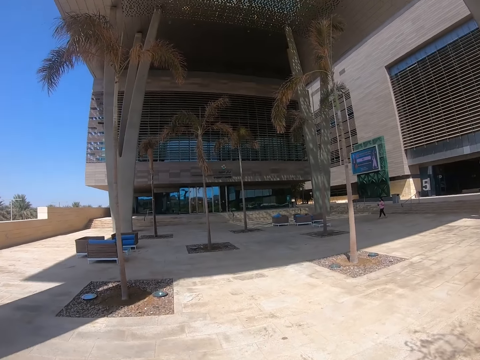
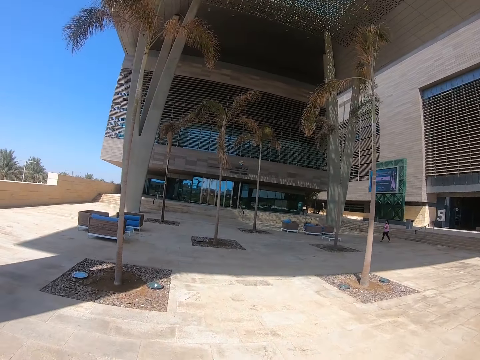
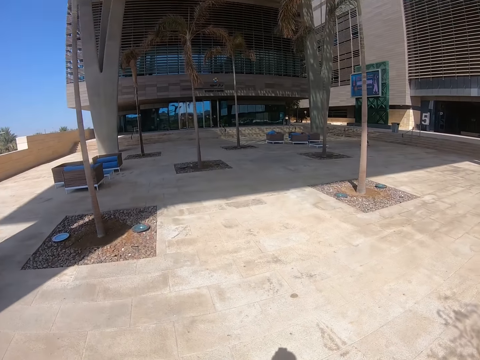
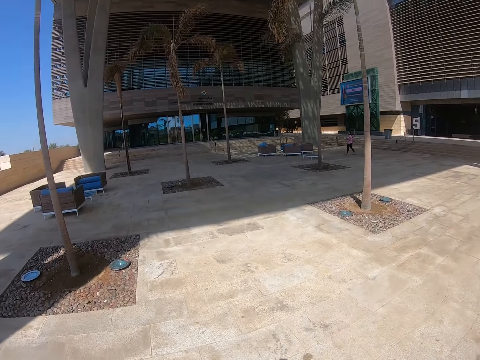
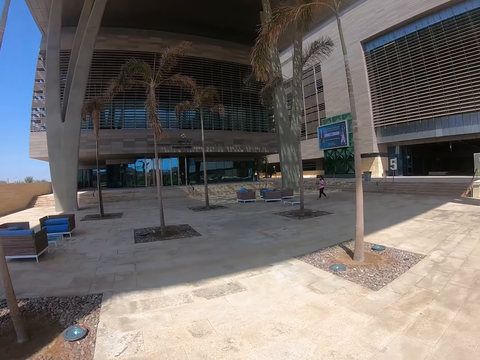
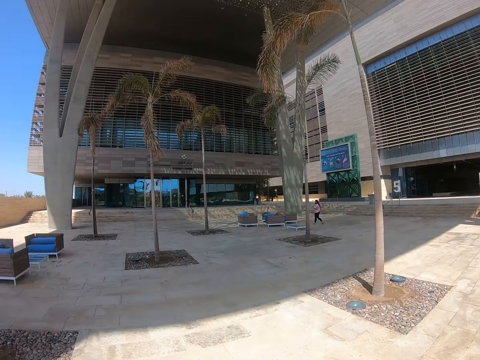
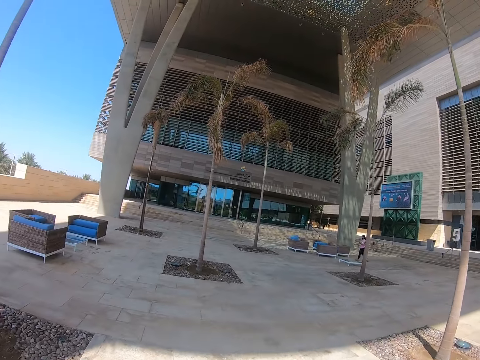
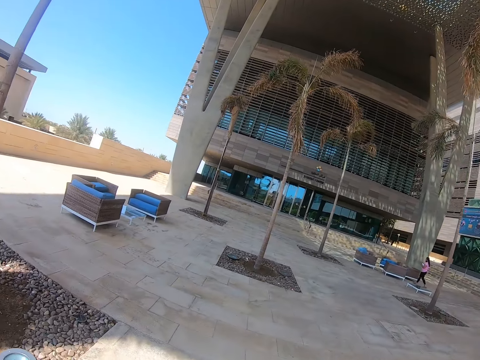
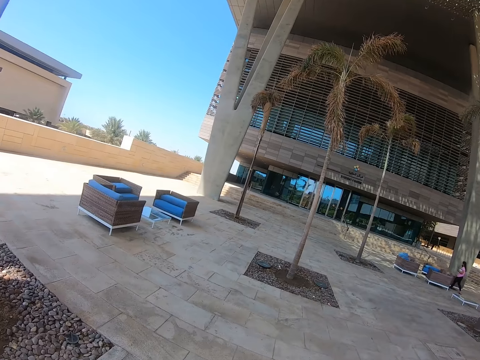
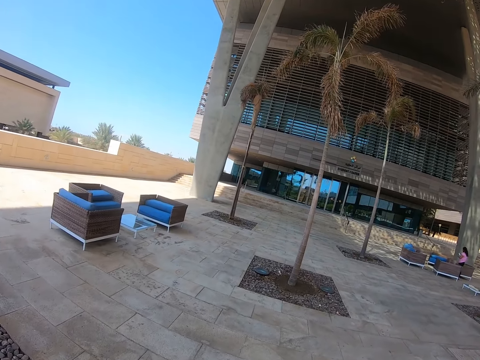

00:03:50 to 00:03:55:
The camera wearer walks on the pavement.

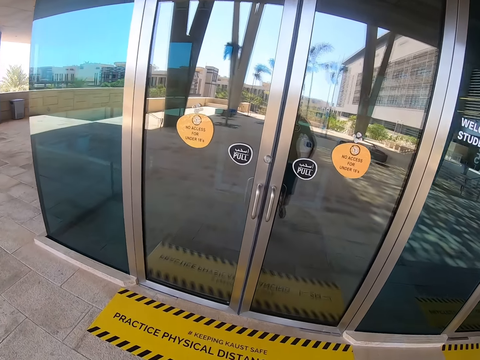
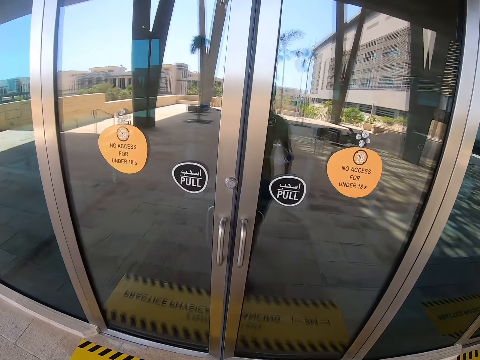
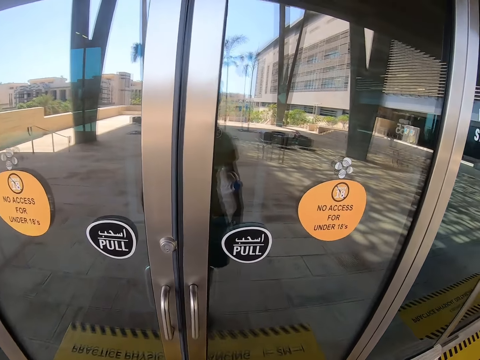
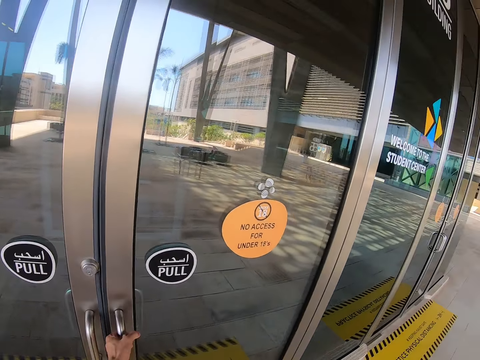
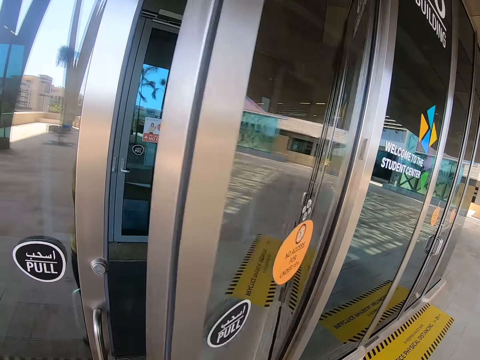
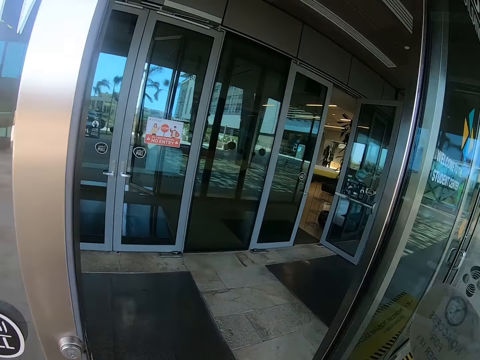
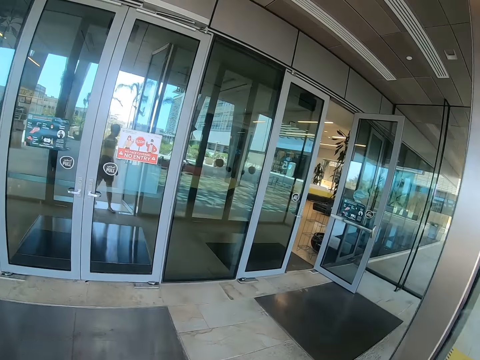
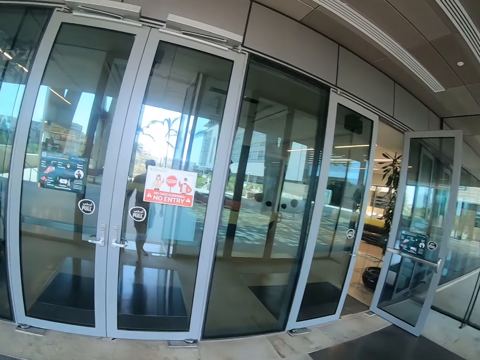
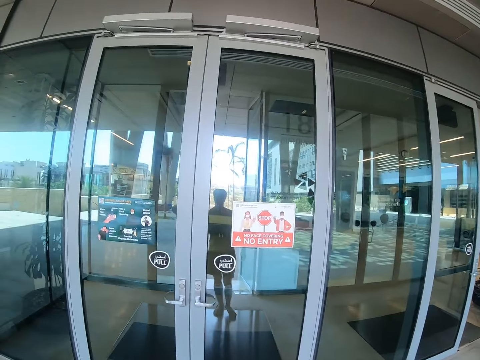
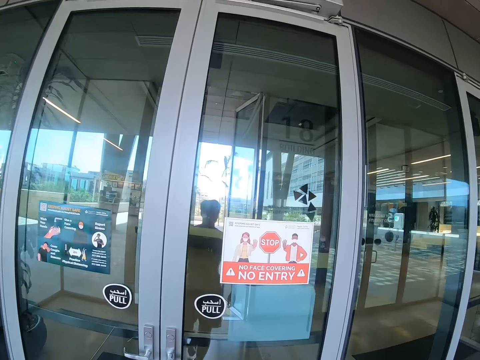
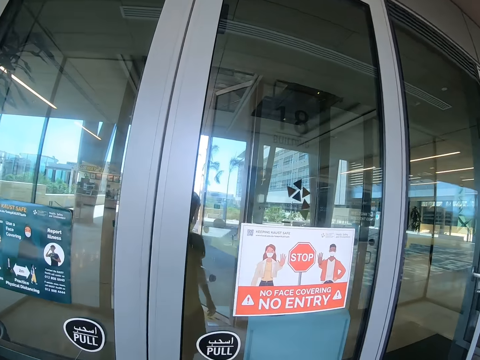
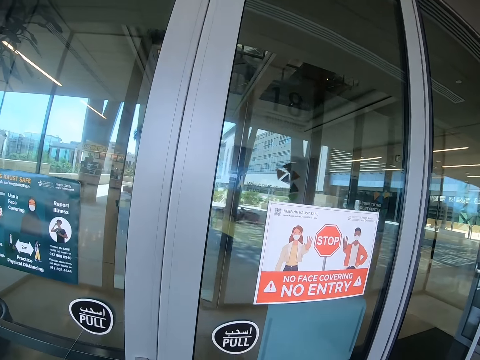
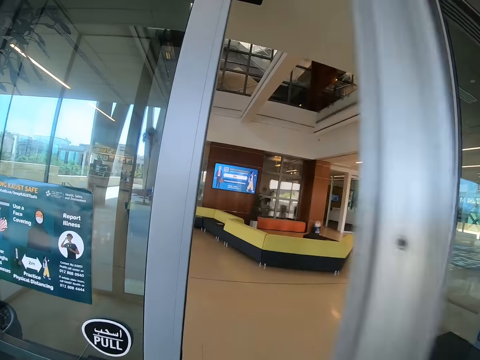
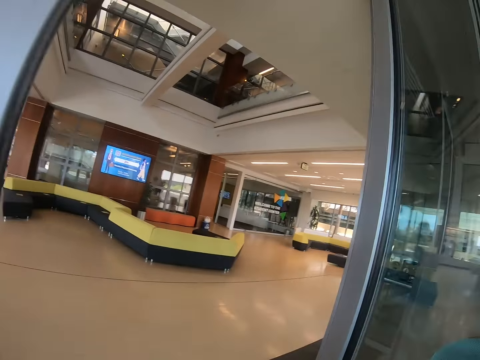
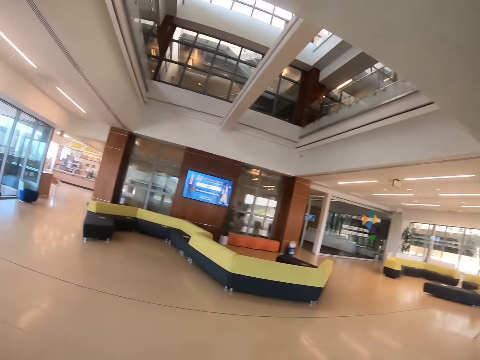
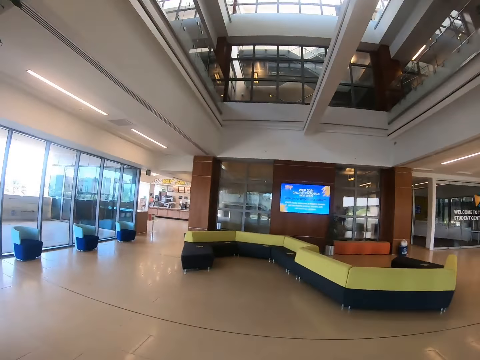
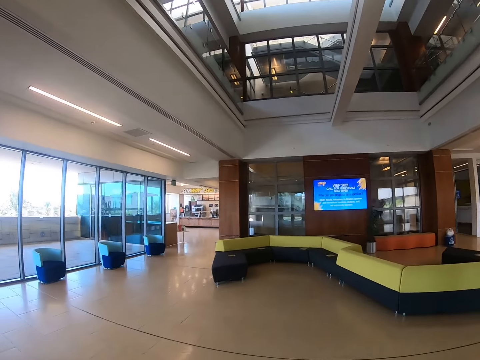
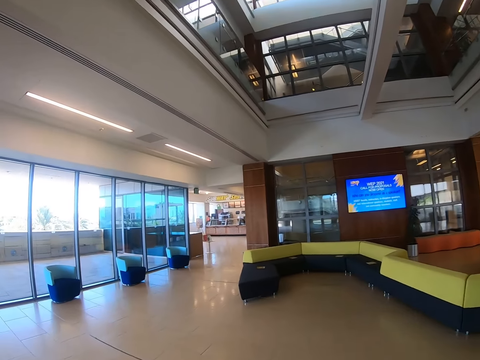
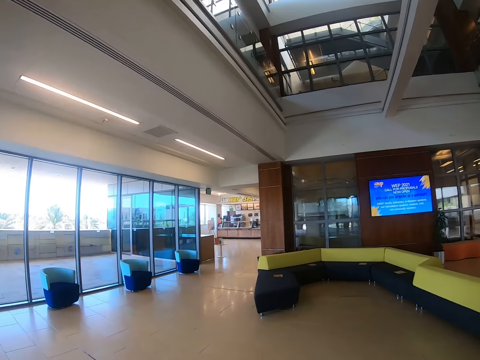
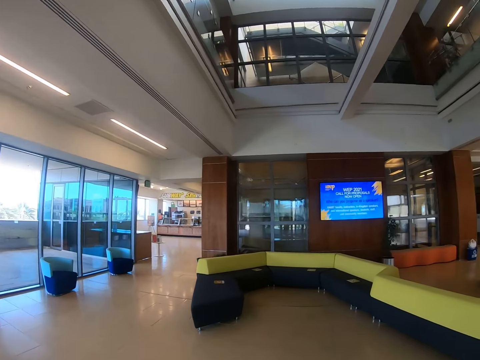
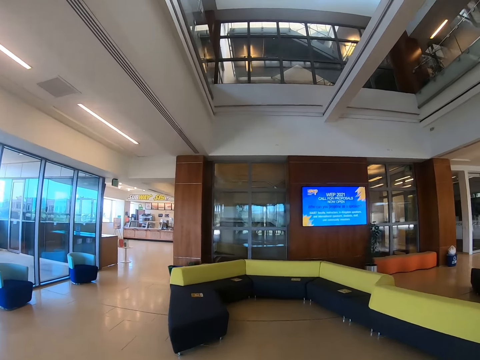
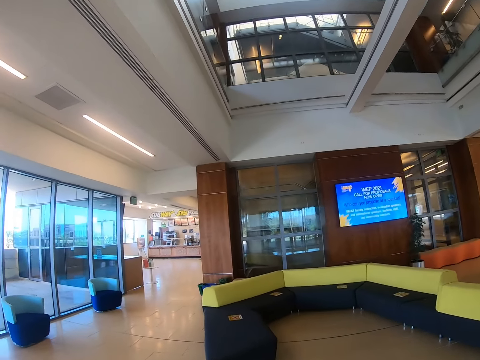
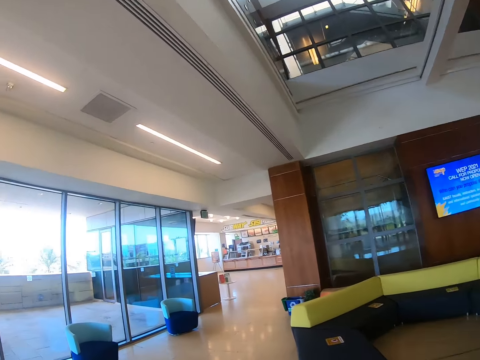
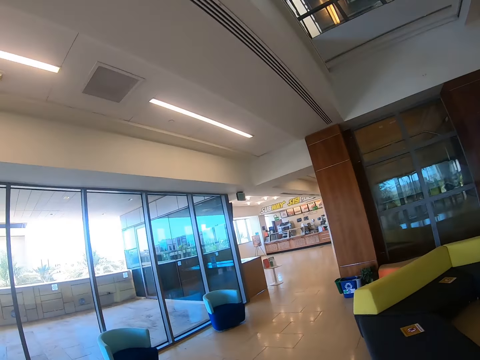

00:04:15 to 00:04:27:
The camera wearer opens the door. They enter the mall. They open the door. They enter the mall. They walk around the house.

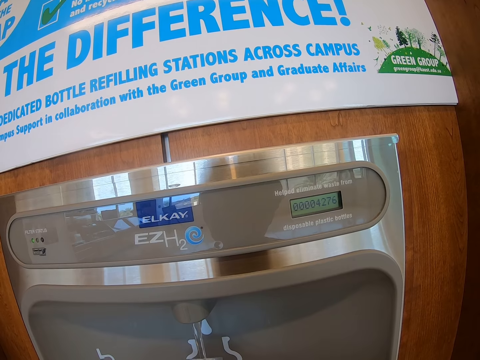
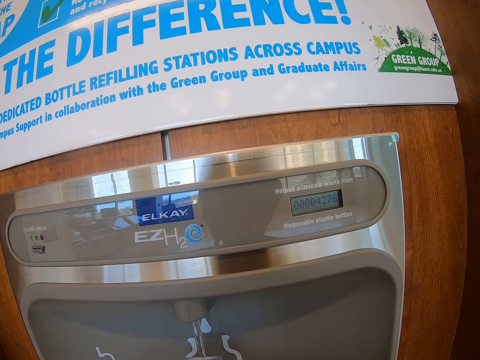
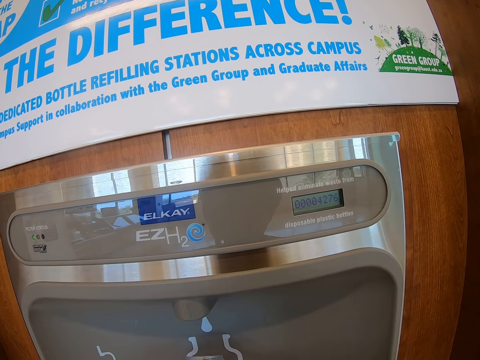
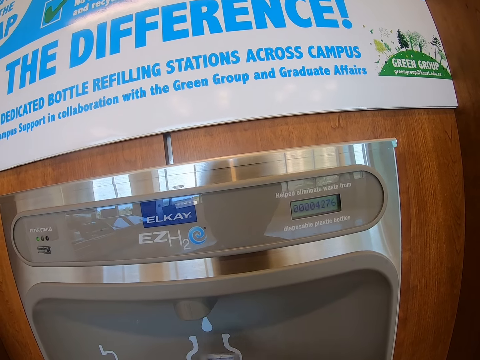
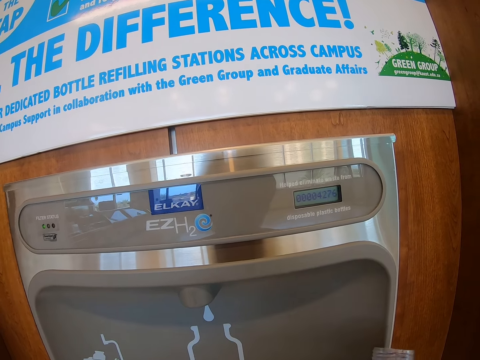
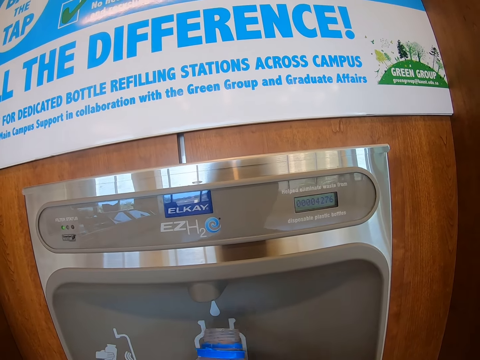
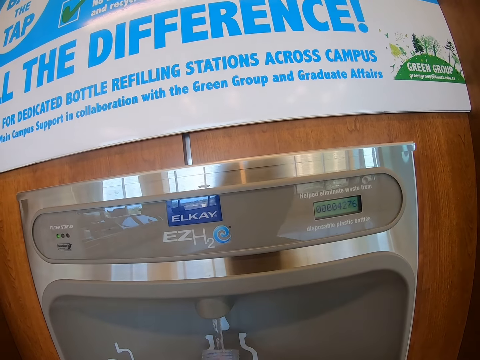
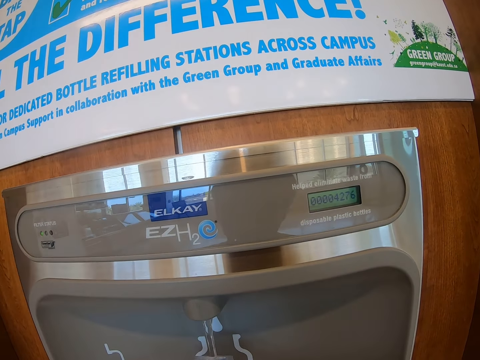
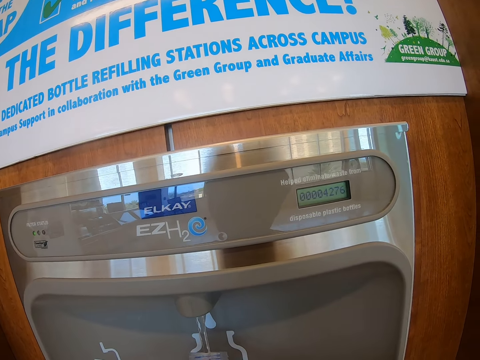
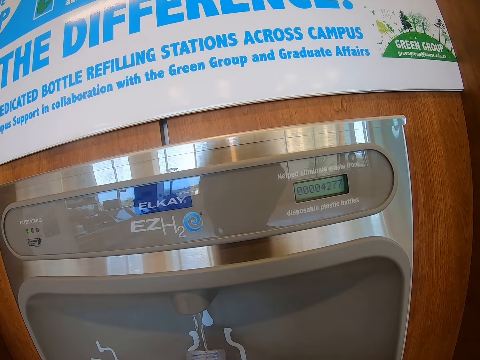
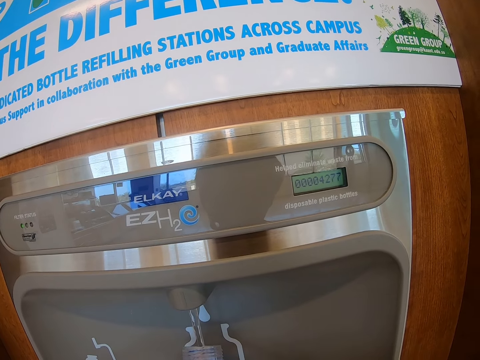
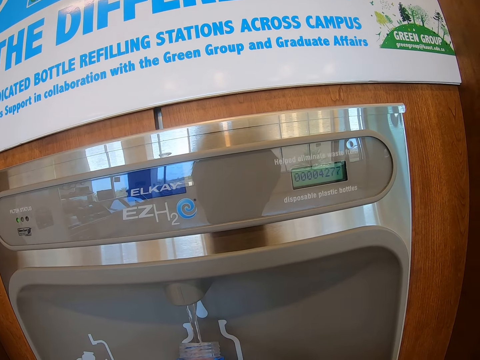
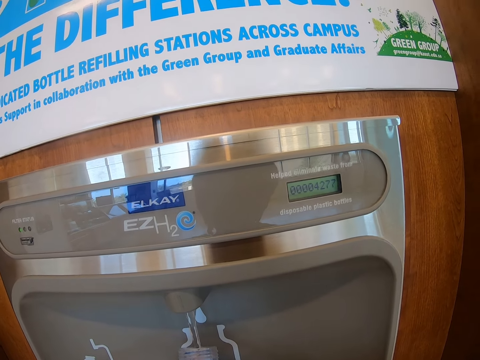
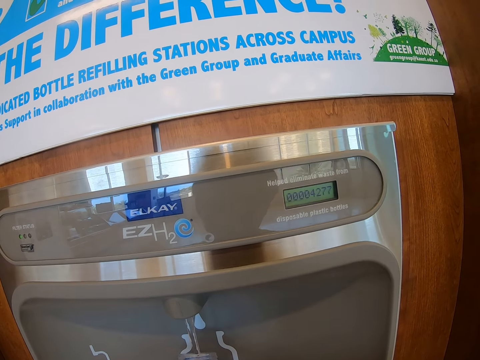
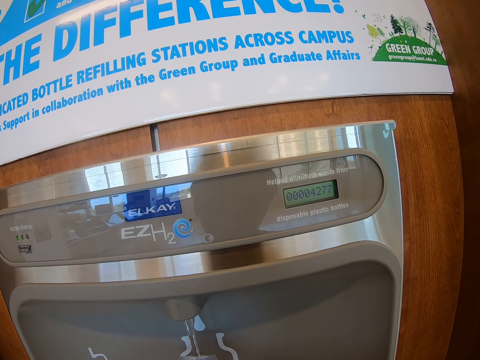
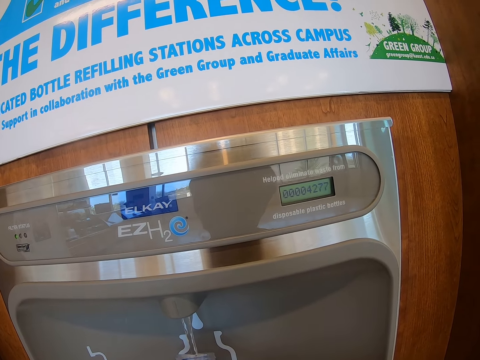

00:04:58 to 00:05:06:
The camera wearer removes the water bottle from the dispenser. They fetch water from the water dispenser.
